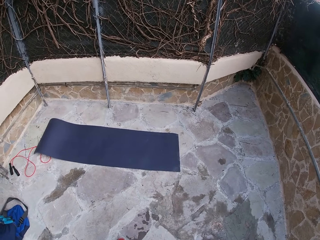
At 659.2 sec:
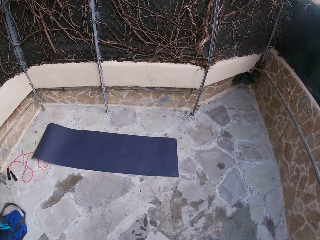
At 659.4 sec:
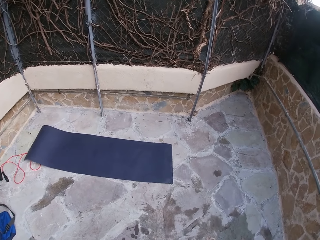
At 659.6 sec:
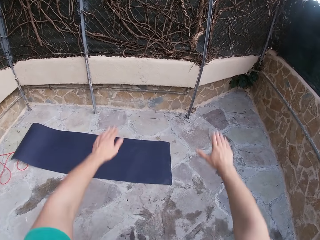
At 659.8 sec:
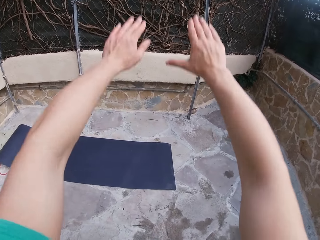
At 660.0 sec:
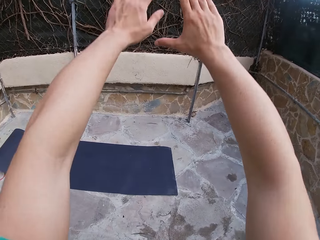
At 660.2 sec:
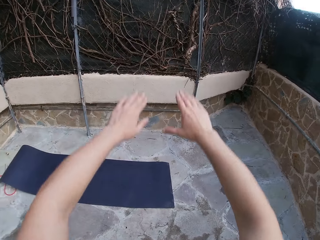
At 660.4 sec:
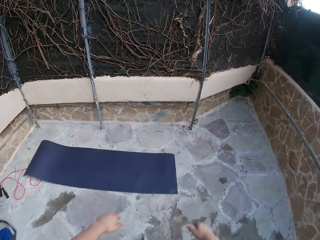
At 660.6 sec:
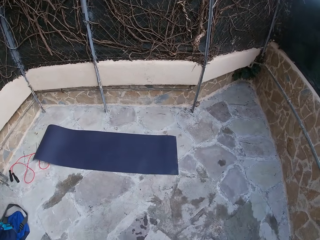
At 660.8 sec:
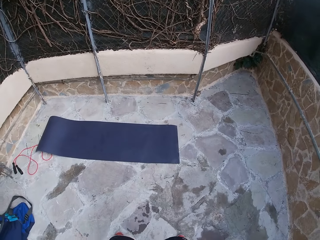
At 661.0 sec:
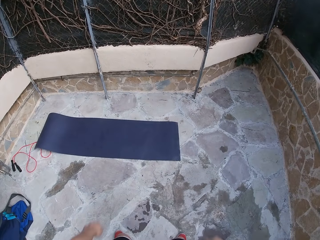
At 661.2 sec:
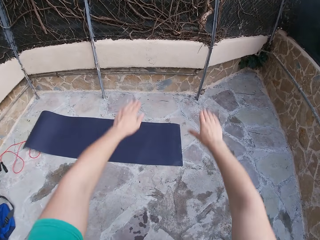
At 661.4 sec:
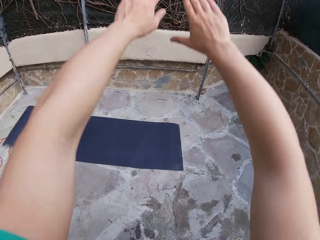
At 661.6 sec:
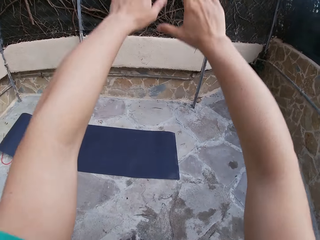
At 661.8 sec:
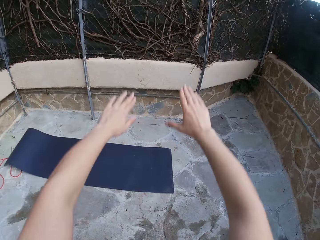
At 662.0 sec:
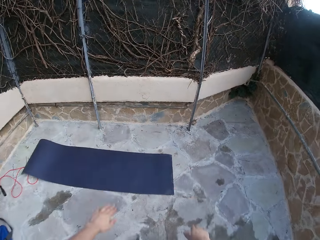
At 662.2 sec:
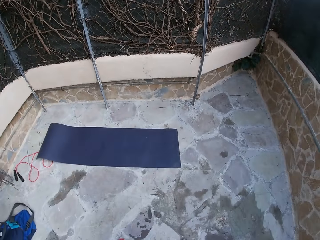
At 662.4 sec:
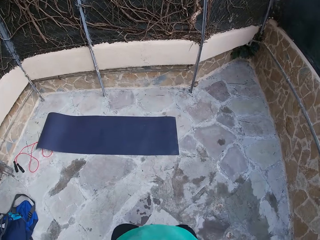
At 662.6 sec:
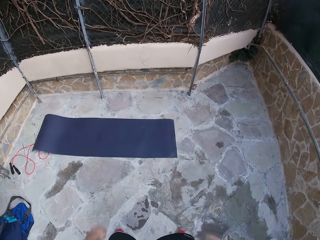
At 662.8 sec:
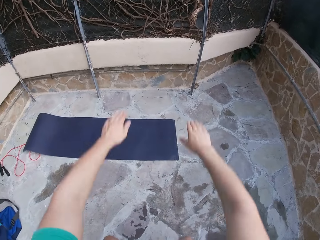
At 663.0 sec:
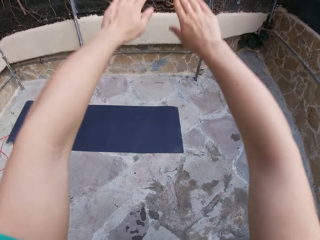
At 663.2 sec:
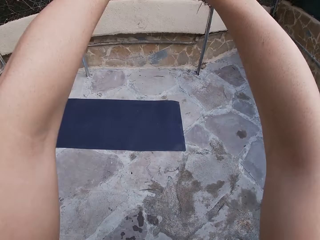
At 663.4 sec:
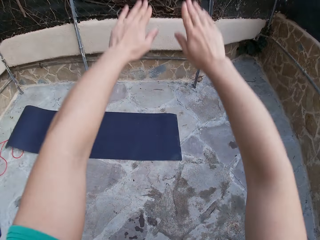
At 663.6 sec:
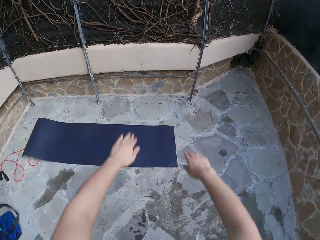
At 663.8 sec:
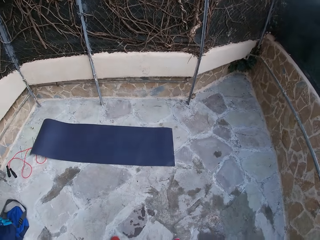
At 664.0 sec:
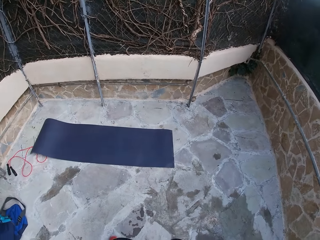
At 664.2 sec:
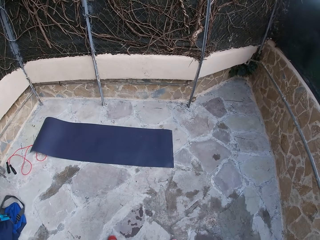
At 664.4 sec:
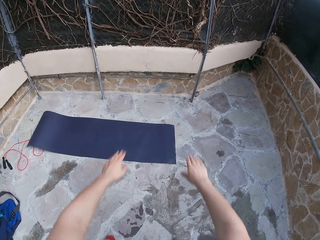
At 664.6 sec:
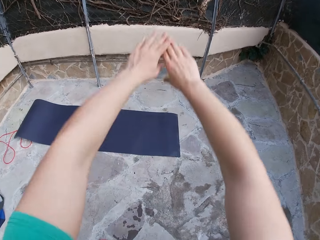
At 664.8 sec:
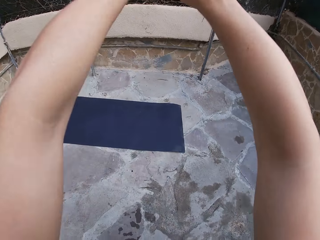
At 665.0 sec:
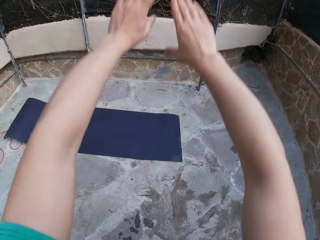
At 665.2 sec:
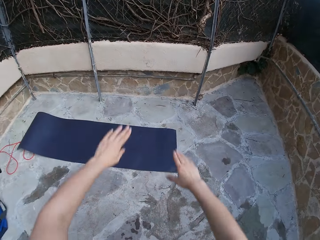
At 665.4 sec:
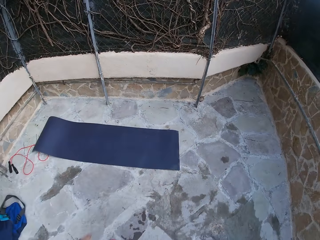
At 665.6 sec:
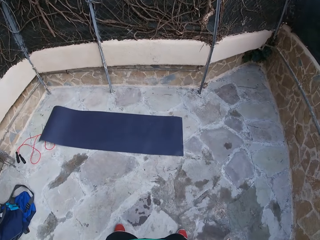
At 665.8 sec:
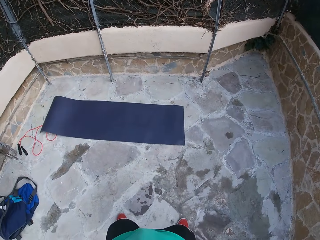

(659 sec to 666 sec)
The camera wearer does squats on the ground. He raises his hands. He drops the hands down while bending his knees.

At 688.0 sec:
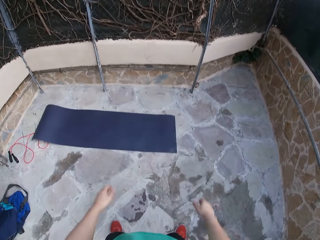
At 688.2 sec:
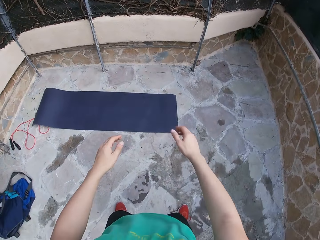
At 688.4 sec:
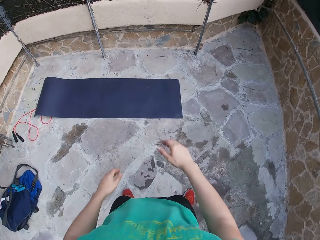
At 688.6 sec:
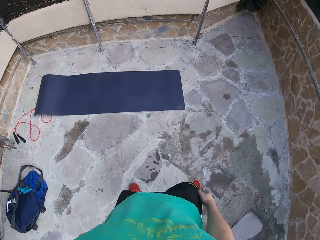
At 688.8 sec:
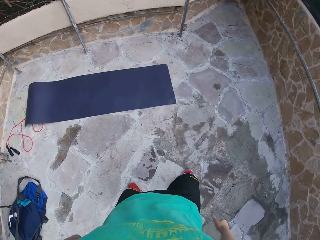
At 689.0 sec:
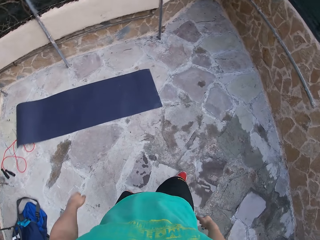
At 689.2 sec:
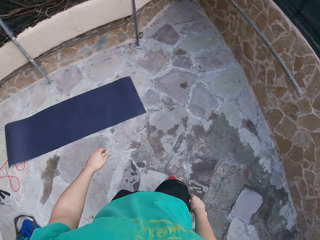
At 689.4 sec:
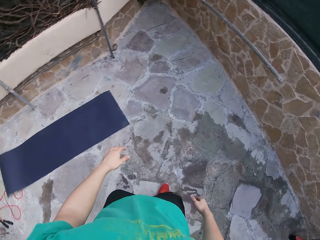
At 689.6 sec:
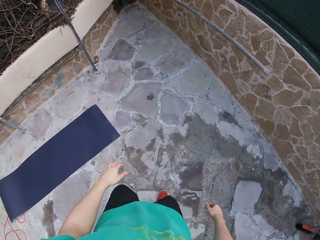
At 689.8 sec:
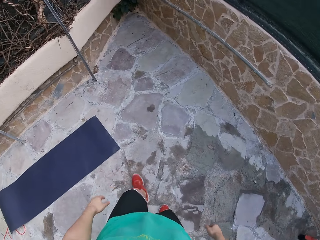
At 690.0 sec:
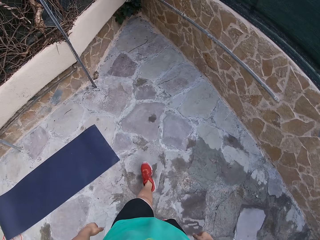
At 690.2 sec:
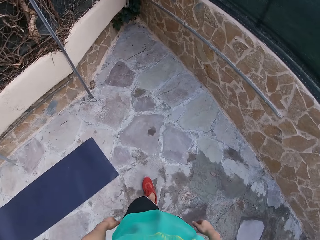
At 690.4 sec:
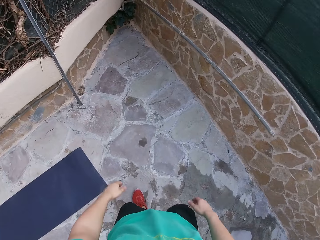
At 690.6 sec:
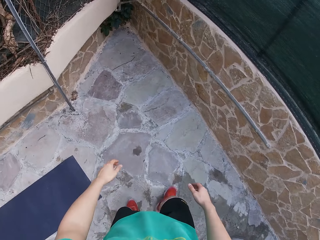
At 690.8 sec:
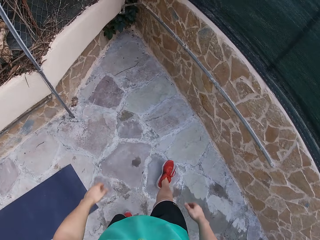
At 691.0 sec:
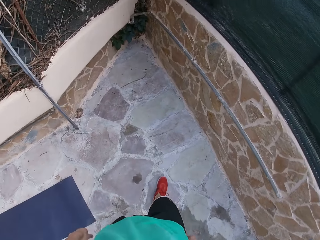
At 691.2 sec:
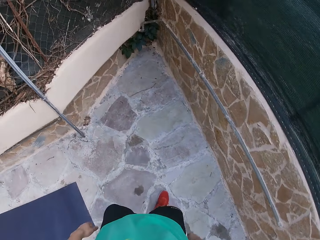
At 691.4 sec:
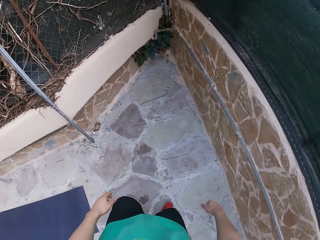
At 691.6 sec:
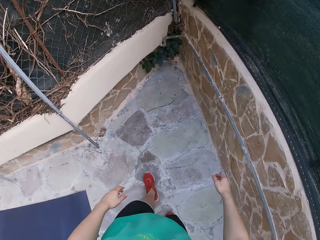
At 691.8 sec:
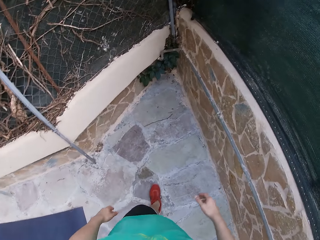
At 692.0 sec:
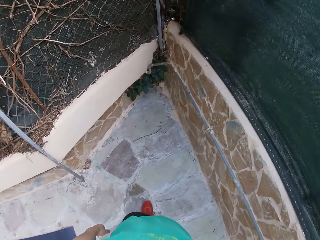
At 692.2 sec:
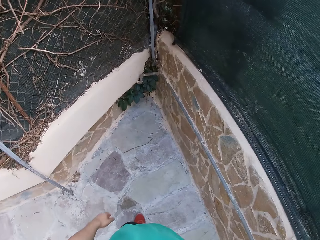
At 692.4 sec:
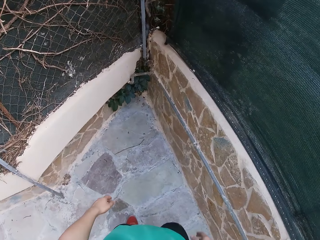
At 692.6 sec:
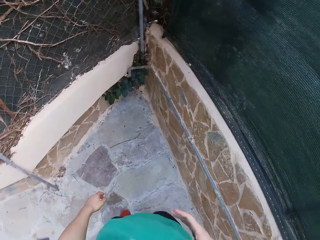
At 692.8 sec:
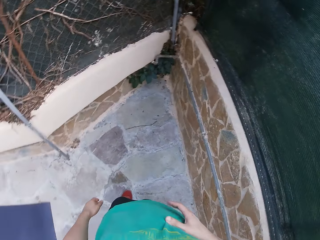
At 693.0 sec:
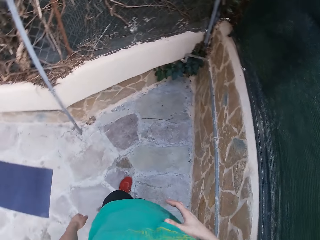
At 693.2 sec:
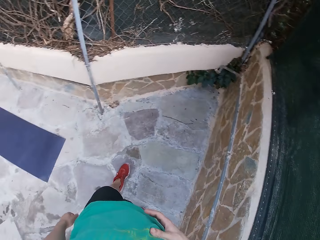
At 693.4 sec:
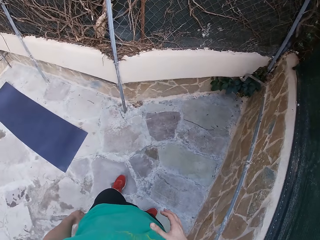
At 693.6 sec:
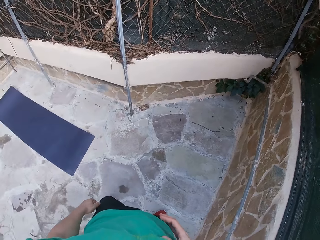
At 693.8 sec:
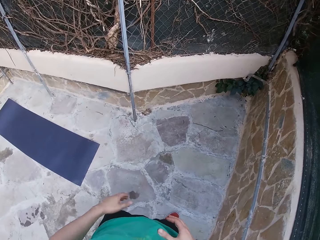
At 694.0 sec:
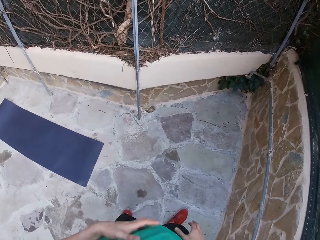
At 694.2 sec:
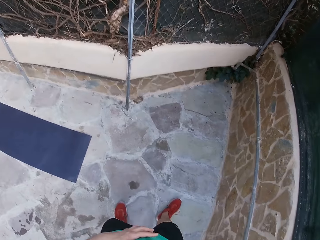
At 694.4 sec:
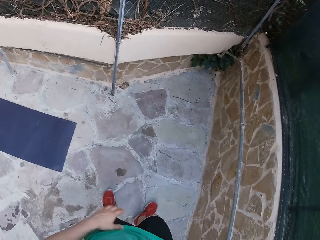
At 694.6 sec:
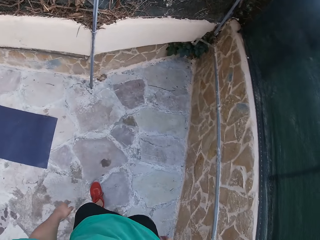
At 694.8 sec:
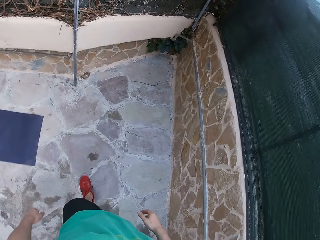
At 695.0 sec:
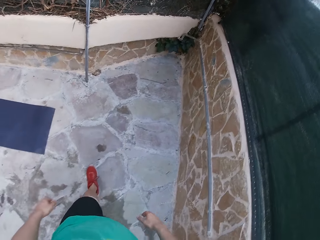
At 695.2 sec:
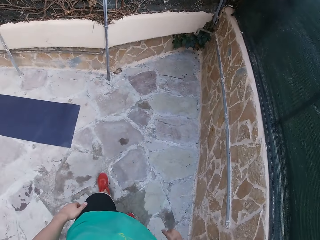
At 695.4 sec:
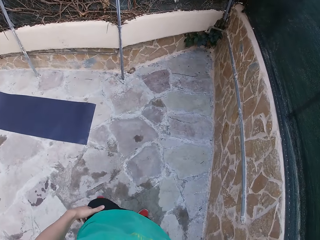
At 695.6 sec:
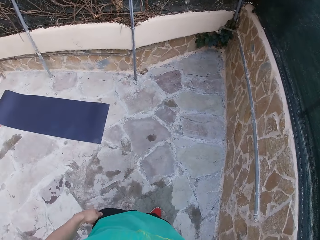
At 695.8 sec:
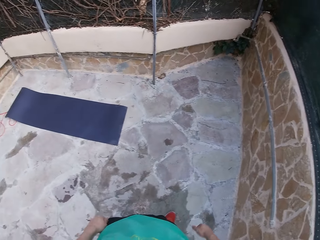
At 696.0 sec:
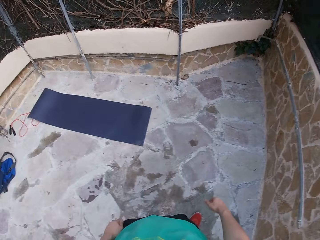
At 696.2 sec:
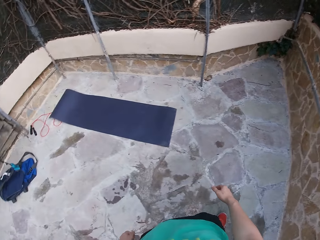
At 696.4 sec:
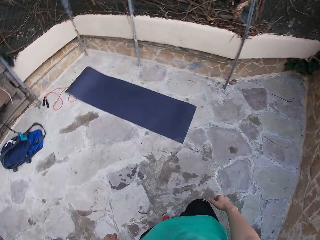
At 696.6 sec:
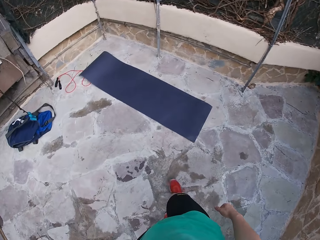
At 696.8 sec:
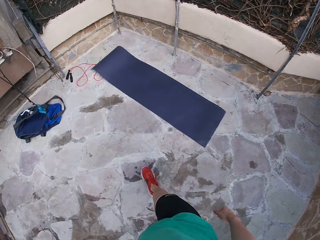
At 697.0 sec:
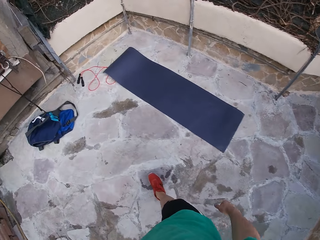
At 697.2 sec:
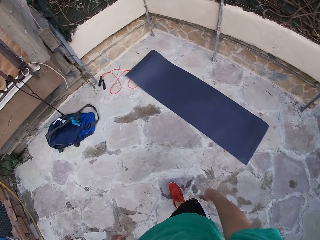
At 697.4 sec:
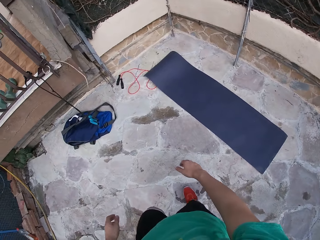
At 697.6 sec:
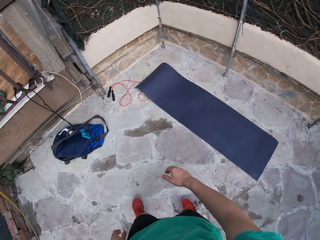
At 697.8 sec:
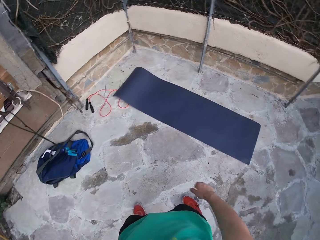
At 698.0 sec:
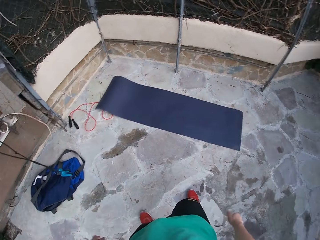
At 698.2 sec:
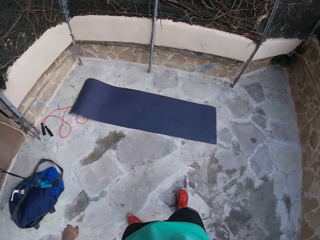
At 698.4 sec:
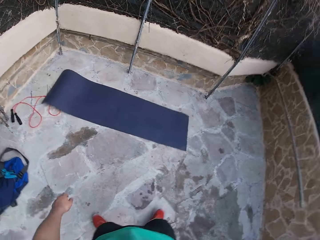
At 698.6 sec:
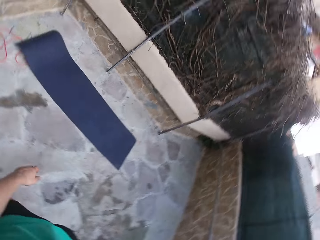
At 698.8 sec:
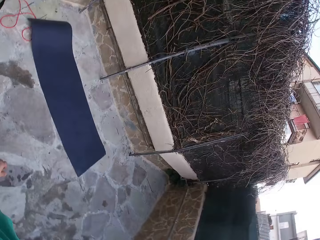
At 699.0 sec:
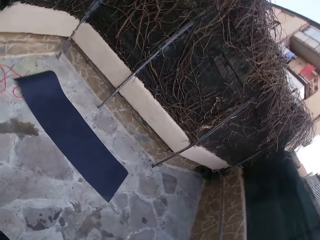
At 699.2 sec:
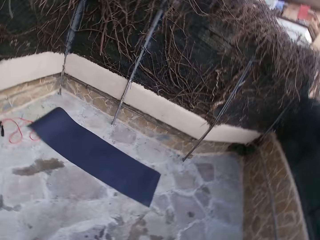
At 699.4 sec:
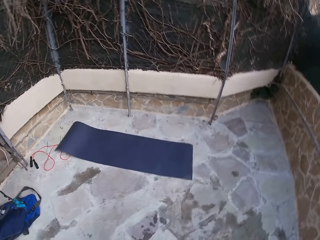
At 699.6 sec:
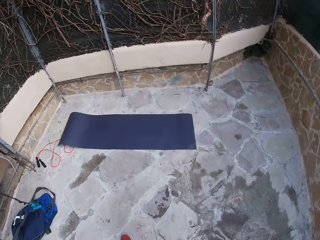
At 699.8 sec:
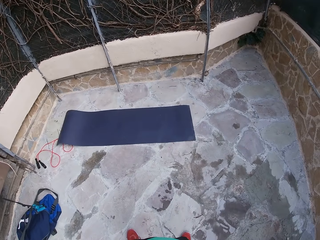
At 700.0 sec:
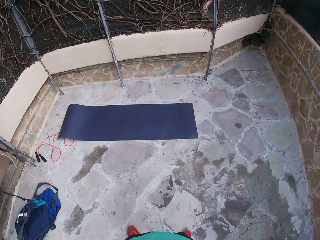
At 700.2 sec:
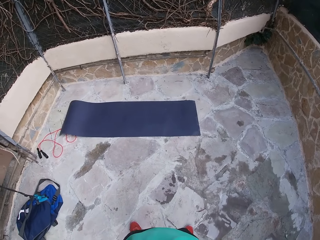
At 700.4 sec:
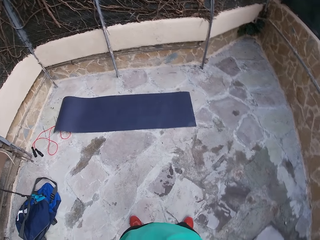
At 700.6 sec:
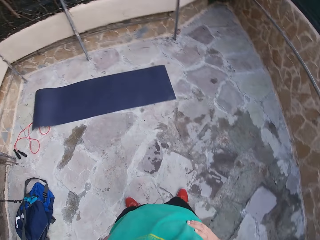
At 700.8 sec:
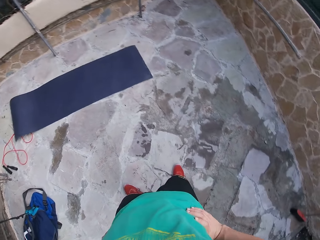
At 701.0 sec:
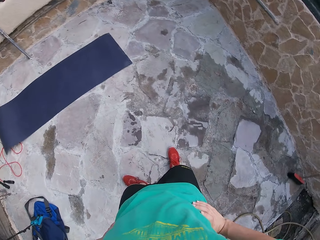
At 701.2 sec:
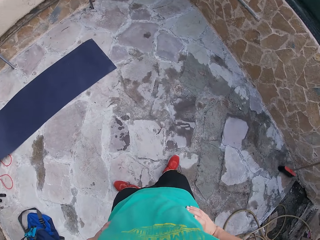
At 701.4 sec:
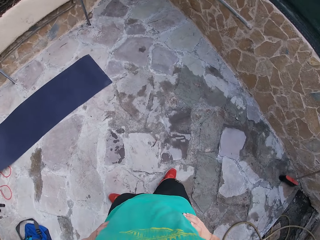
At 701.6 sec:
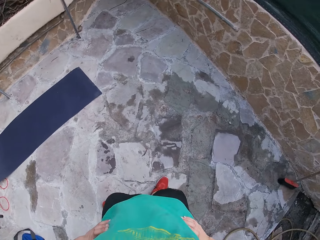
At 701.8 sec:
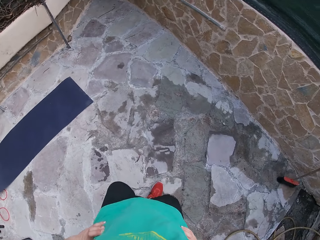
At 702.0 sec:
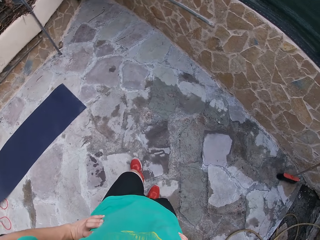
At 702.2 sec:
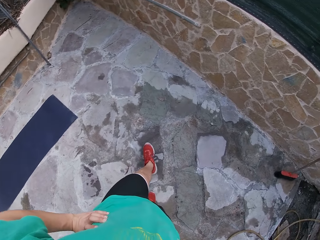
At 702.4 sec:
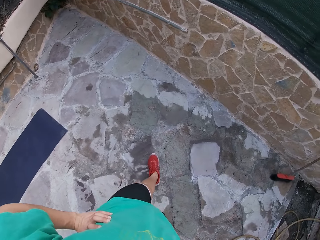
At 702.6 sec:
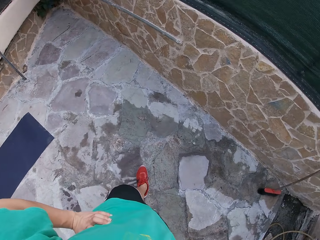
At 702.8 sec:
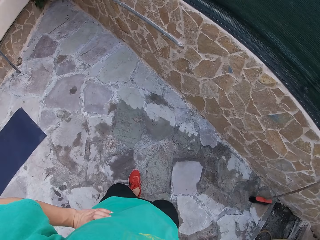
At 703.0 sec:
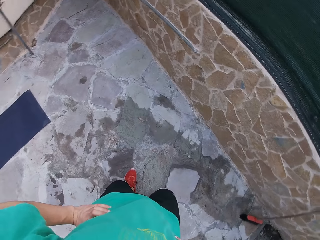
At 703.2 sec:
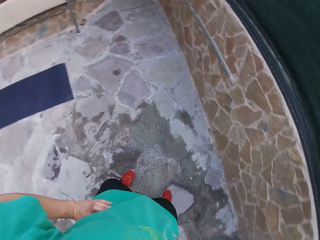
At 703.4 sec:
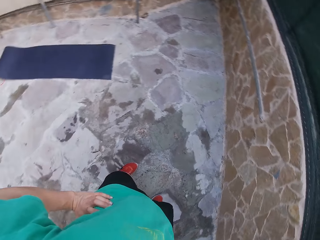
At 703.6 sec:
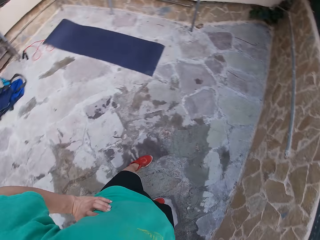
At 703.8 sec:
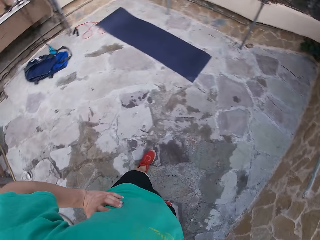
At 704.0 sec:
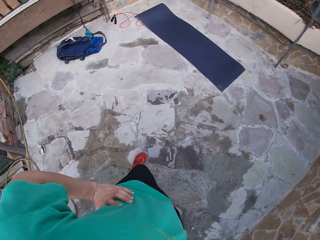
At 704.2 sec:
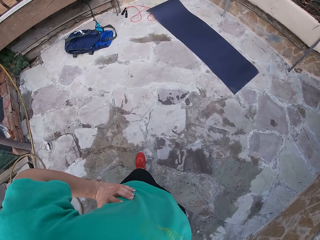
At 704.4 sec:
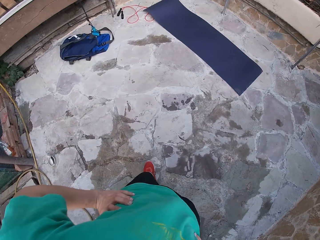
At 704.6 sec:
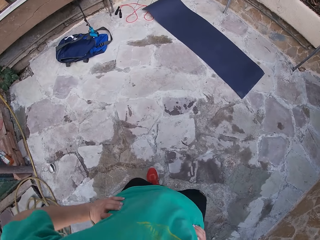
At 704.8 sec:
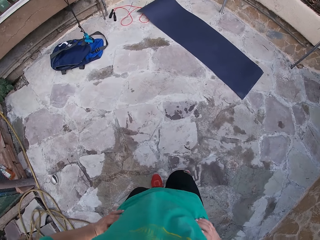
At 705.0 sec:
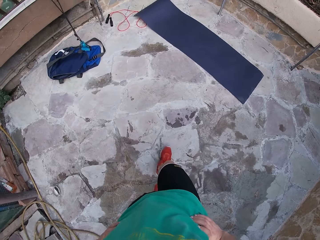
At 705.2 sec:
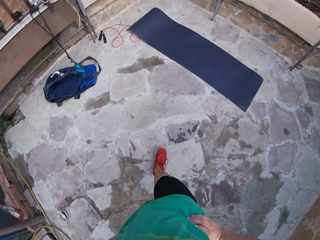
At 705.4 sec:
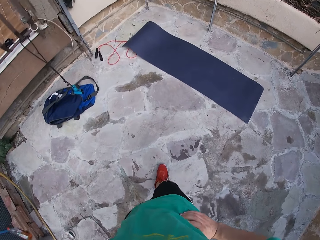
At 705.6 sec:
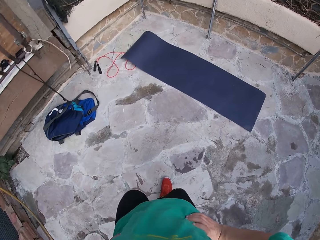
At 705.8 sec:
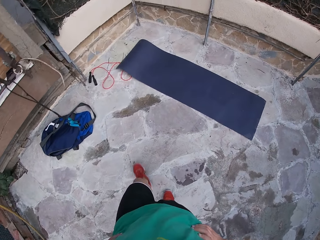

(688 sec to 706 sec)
The camera wearer walks around the courtyard. He does side bends in the courtyard. He stands while holding his waist. He walks around.
